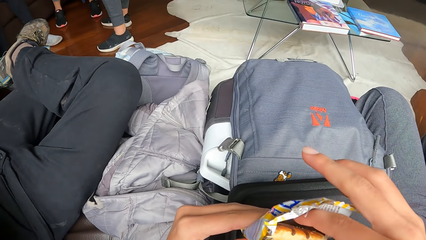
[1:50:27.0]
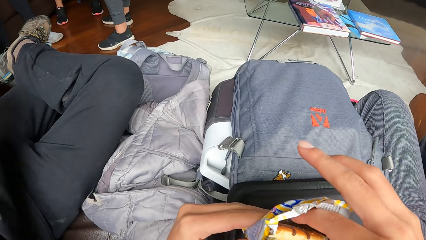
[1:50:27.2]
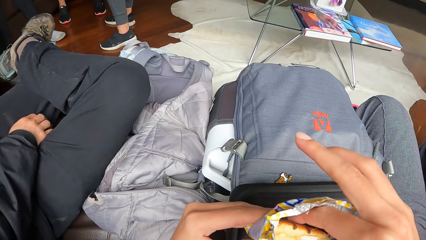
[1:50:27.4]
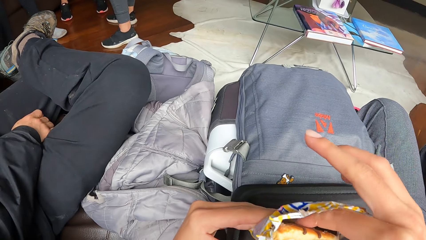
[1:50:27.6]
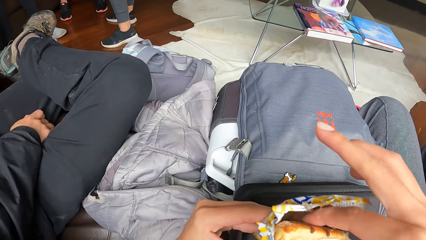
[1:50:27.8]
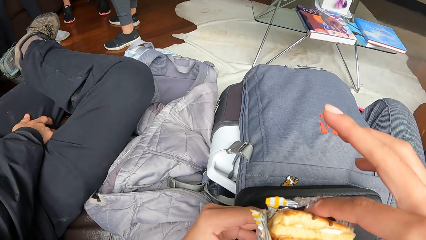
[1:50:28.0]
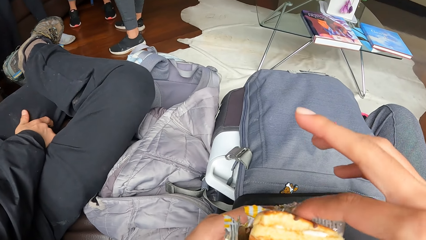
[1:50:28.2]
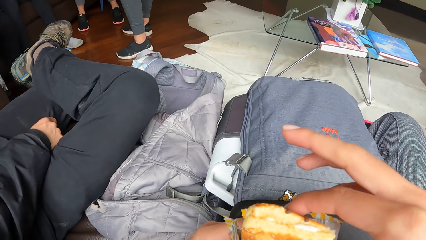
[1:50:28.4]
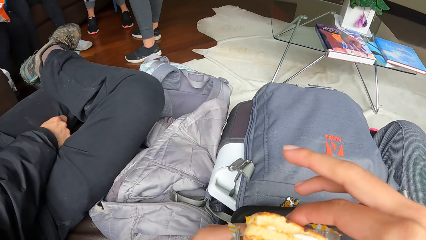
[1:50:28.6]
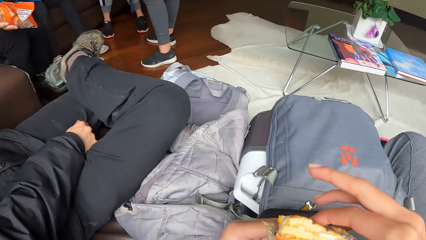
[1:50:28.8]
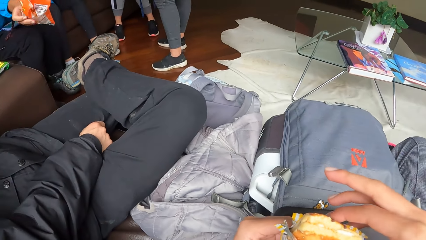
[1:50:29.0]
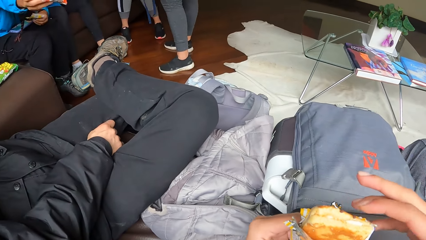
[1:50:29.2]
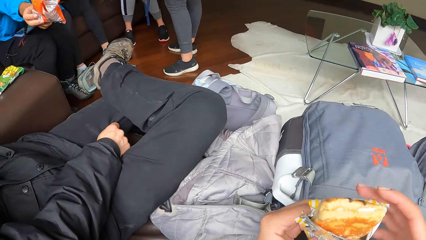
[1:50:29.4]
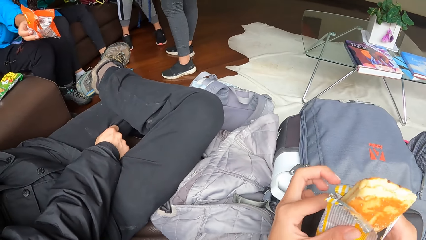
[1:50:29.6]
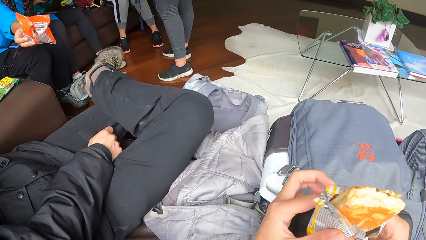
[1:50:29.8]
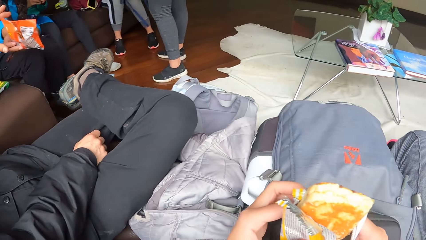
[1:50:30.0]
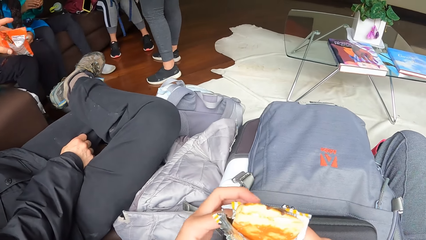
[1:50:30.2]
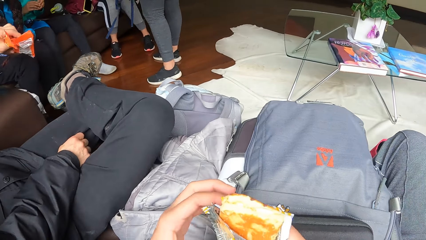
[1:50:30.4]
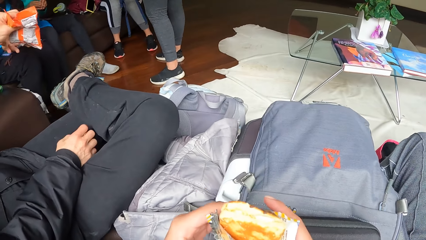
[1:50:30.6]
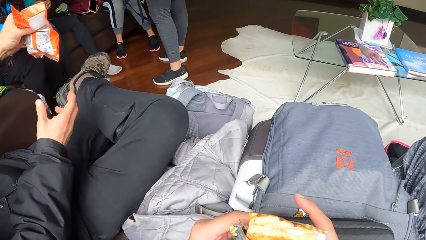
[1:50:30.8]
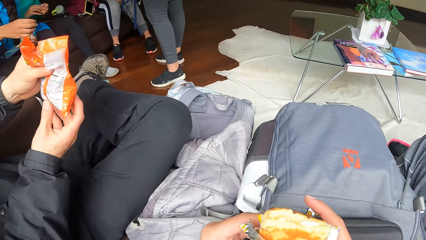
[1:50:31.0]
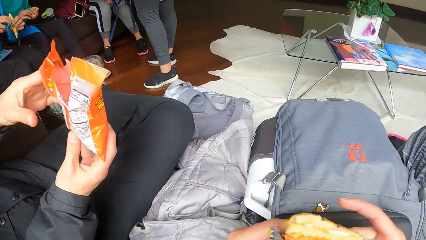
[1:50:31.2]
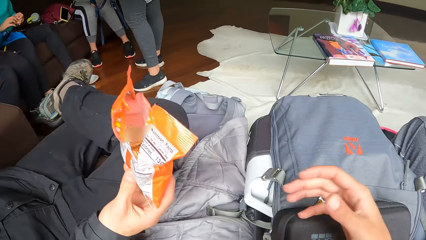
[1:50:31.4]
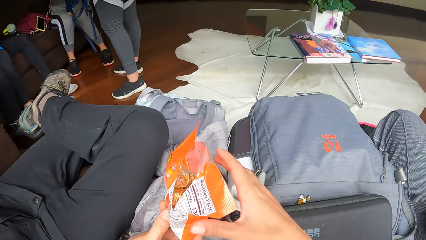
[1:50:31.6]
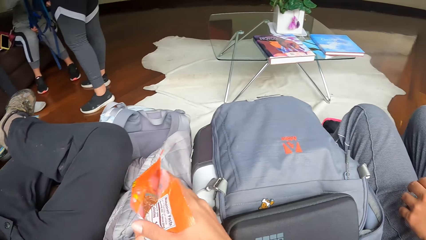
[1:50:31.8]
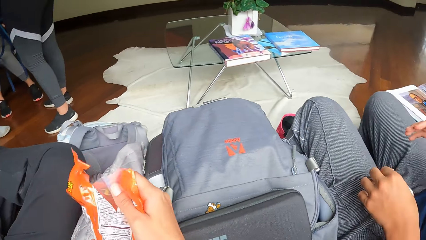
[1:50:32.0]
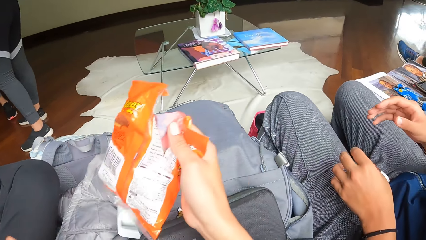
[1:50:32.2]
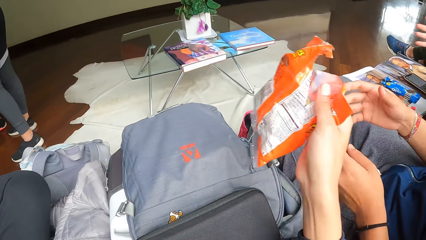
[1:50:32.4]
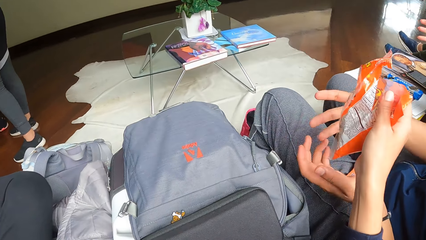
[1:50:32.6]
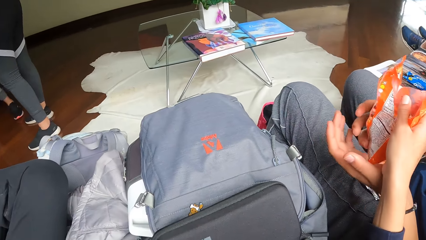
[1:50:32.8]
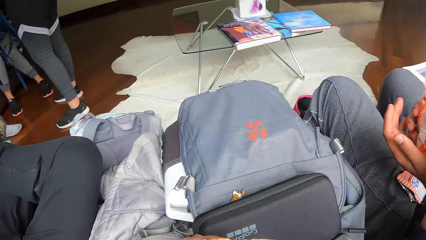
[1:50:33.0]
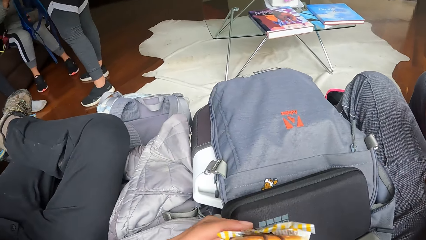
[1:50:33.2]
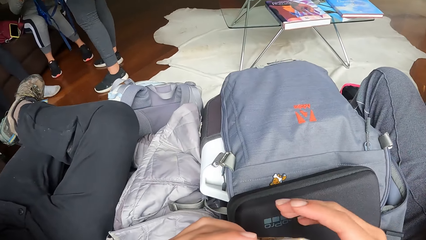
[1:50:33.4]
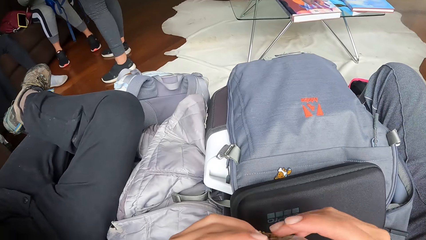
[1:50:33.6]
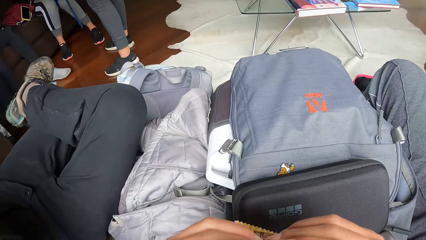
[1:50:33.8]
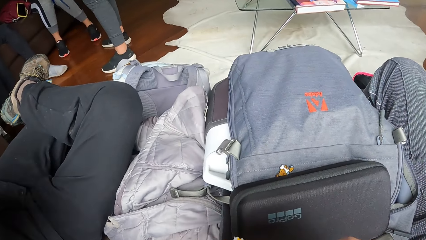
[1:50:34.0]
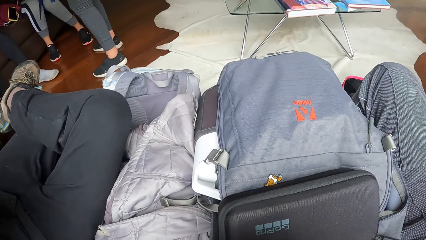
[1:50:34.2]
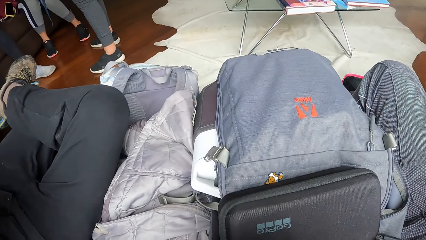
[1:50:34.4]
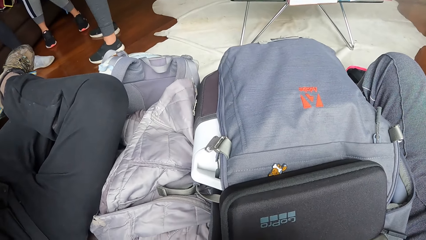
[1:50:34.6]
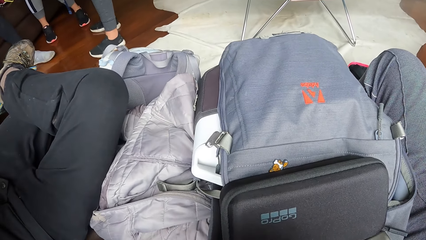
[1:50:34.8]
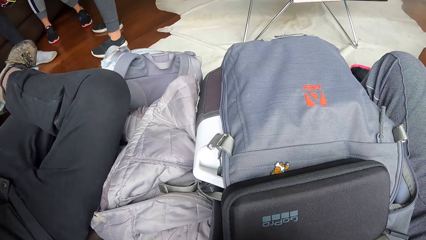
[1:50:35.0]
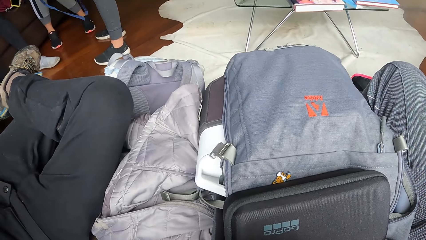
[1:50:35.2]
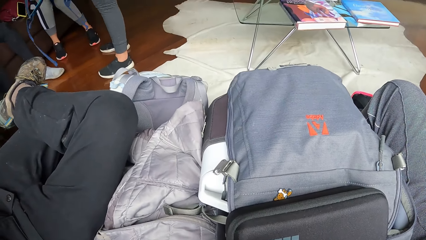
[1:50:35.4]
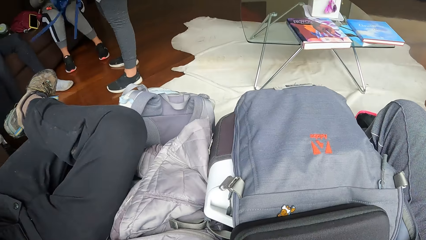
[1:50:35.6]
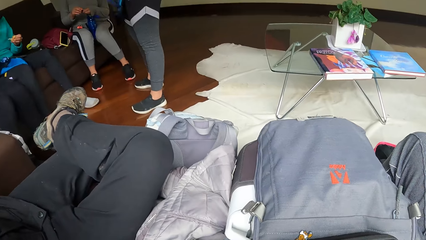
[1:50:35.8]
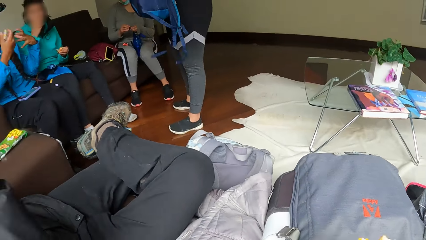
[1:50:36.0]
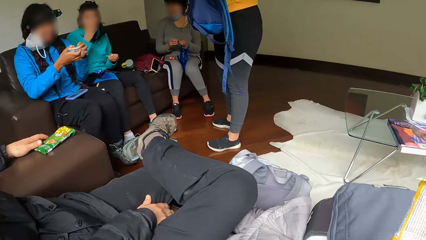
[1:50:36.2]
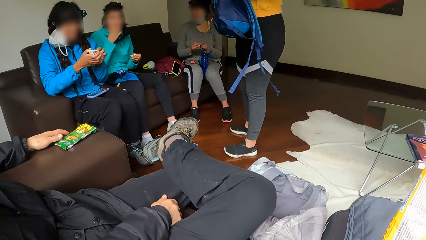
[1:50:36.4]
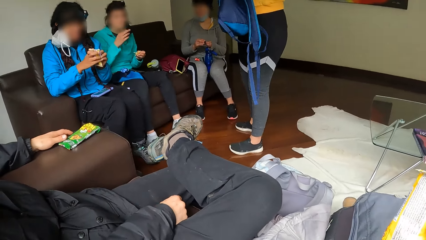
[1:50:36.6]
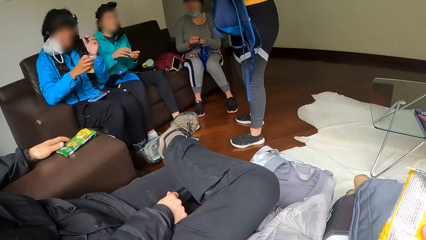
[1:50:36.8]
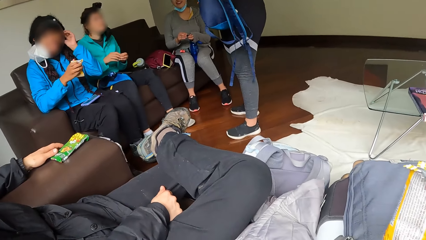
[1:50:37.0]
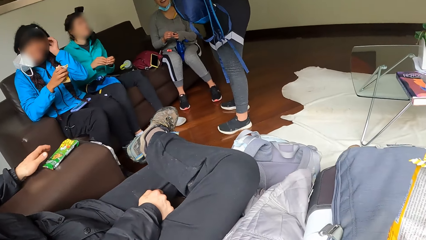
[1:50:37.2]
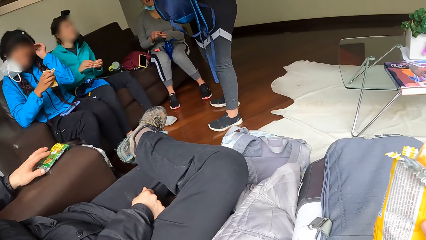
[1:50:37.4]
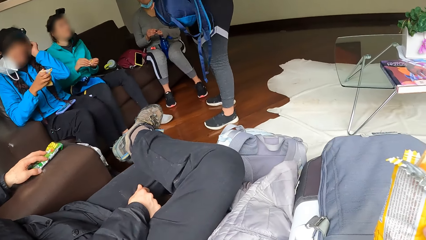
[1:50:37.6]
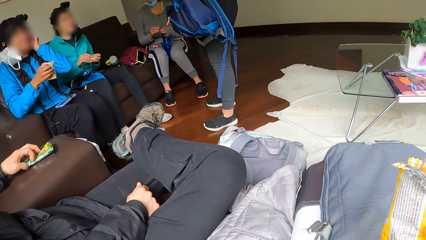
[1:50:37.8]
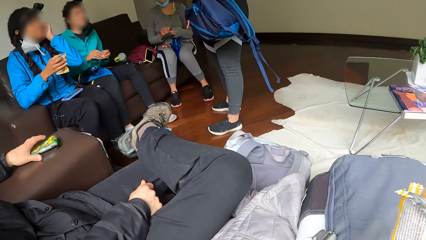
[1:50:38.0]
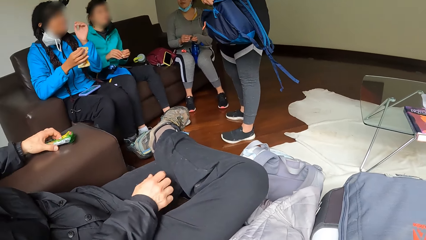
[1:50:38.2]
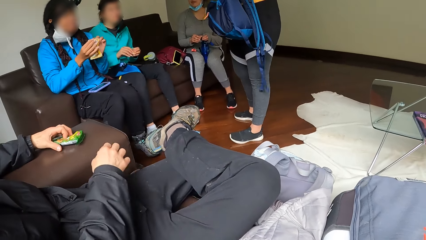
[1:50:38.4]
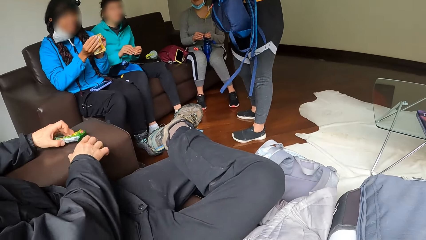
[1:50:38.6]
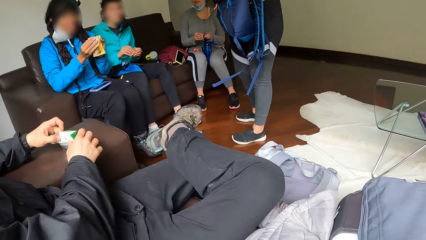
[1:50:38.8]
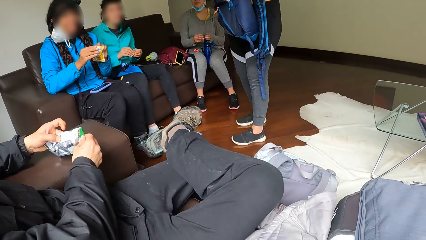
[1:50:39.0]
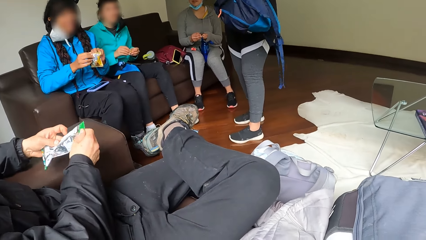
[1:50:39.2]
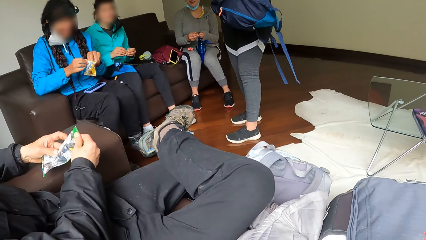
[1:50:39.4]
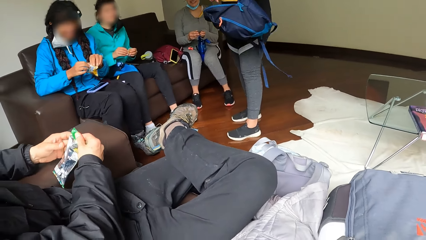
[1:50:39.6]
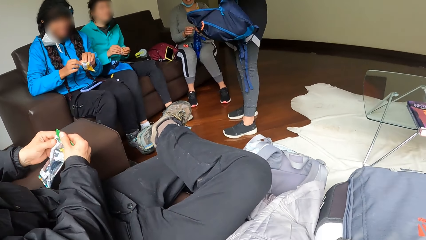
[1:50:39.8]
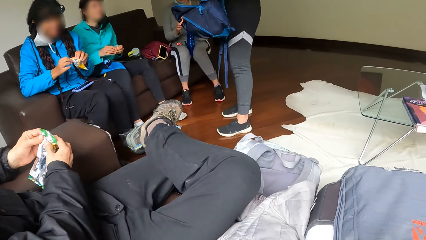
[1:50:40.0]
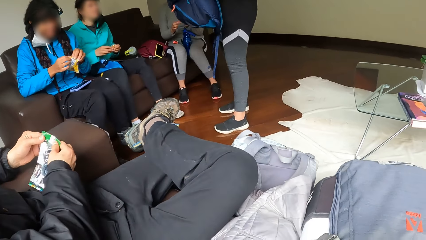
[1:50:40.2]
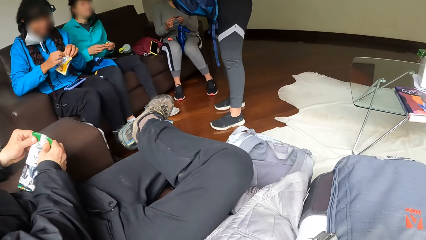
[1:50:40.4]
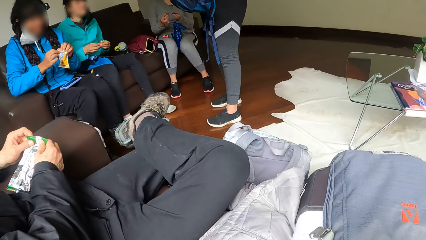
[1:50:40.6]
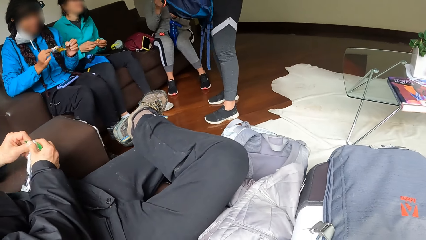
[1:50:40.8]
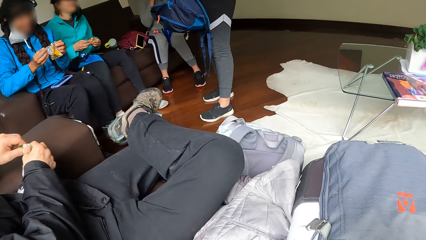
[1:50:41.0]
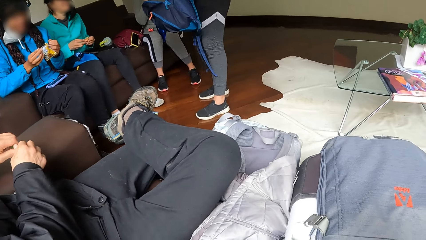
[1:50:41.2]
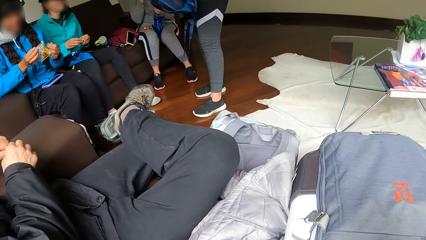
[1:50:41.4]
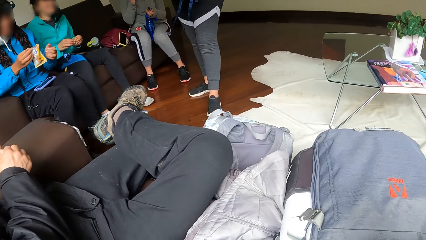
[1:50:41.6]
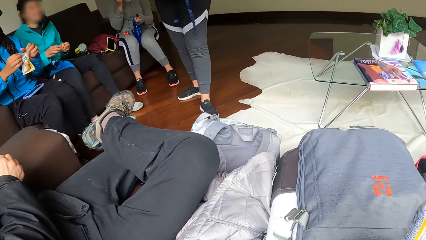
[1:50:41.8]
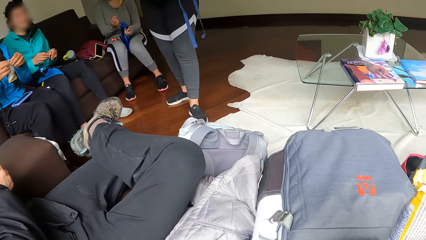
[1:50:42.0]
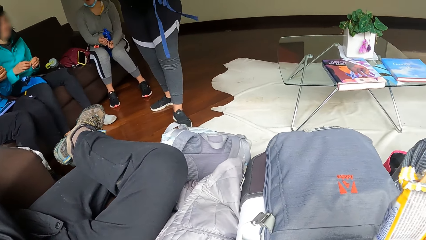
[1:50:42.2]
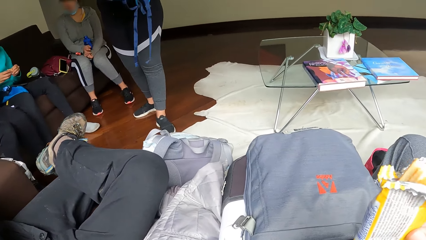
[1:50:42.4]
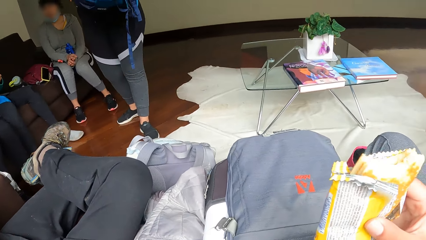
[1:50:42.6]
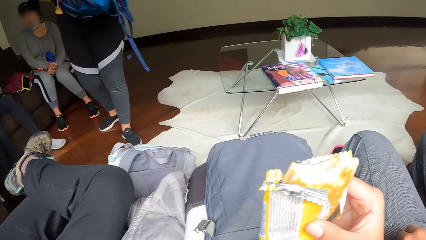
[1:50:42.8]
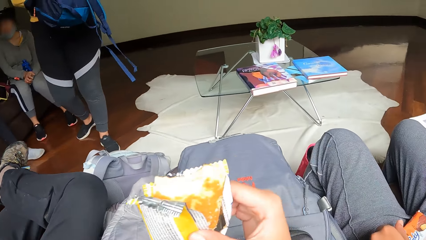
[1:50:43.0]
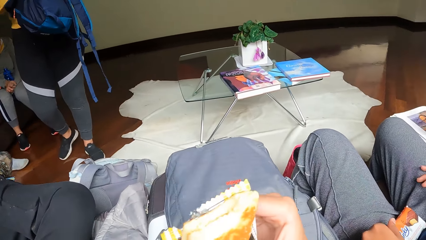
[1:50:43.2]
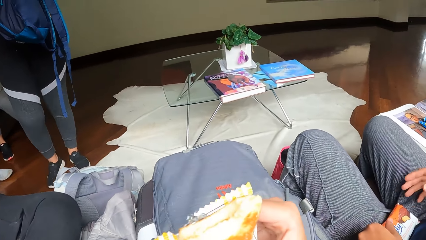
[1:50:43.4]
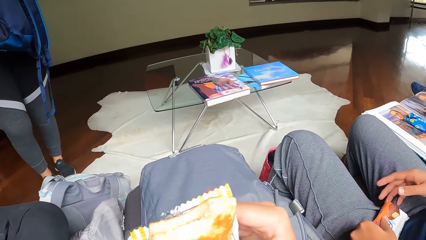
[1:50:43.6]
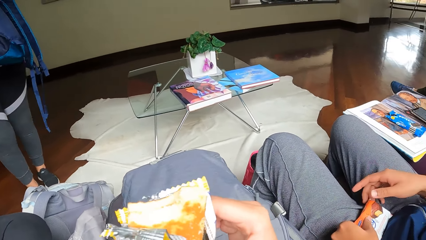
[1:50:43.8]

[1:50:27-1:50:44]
The camera wearer touches the biscuit in her left hand with her right hand. She removes the biscuit from the paper. The woman passes a biscuit to the man with her left hand. The man passes the biscuit or packet to the camera wearer with his right hand. The camera wearer passes the biscuit to another woman with her right hand. The first woman touches her face with her right hand. The man touches the biscuit on a chair with his left hand and holds the biscuit in both hands. Another man opens the packet.
